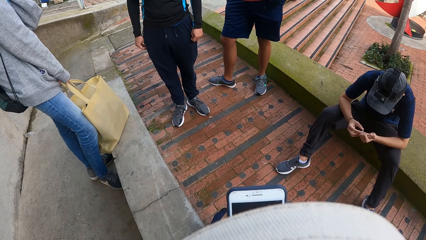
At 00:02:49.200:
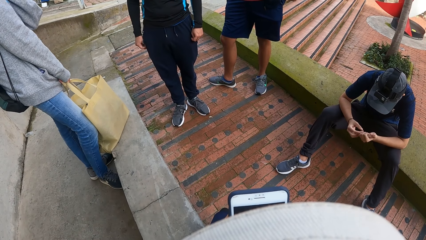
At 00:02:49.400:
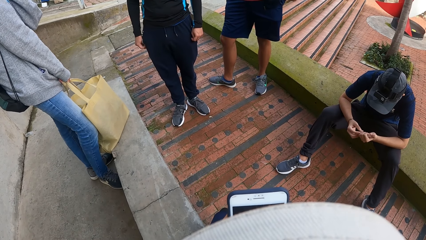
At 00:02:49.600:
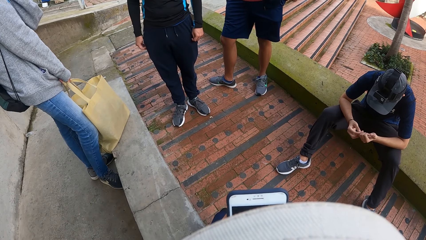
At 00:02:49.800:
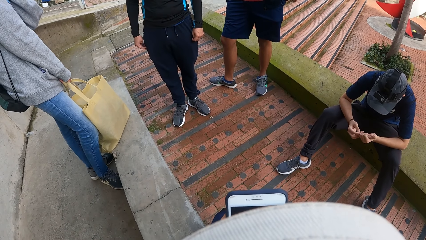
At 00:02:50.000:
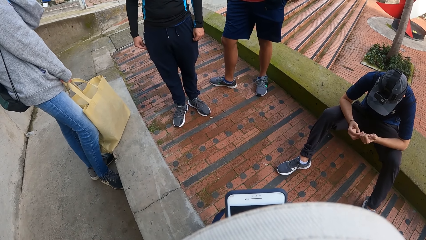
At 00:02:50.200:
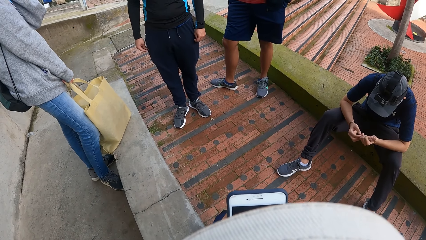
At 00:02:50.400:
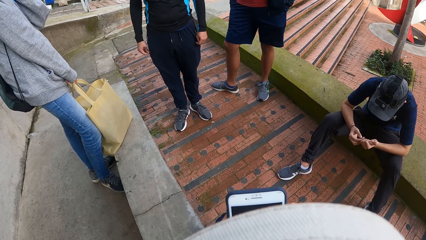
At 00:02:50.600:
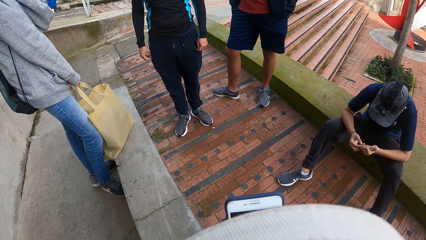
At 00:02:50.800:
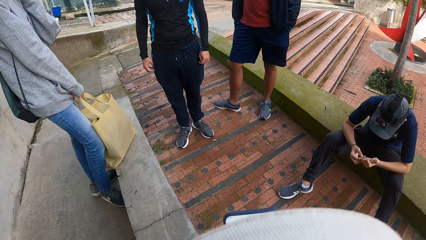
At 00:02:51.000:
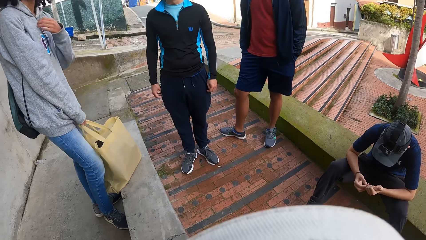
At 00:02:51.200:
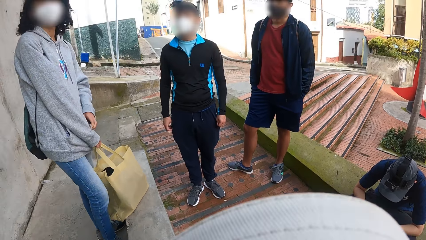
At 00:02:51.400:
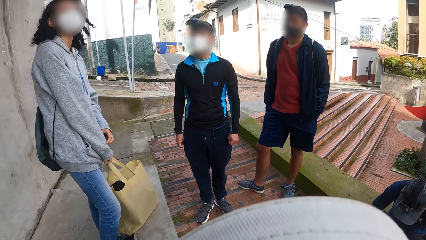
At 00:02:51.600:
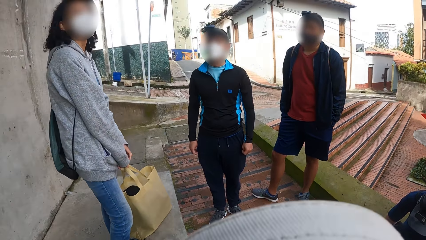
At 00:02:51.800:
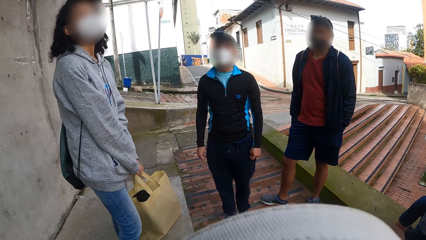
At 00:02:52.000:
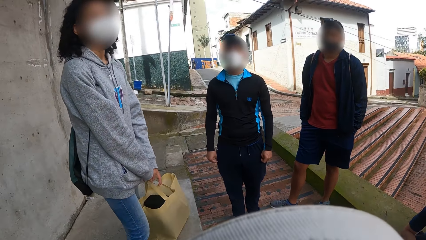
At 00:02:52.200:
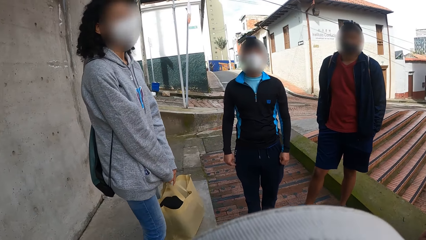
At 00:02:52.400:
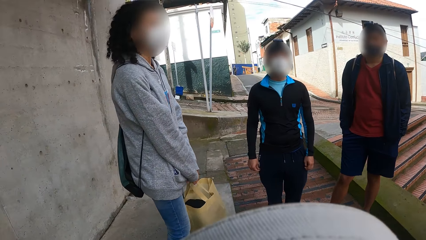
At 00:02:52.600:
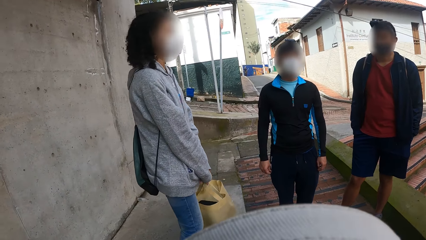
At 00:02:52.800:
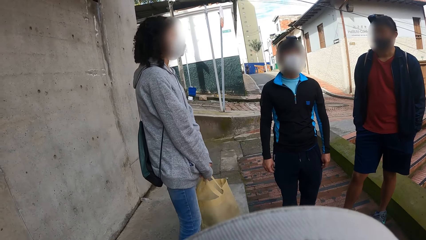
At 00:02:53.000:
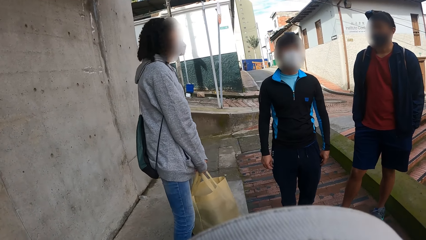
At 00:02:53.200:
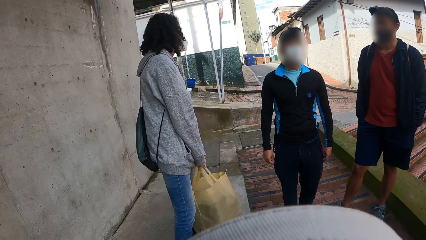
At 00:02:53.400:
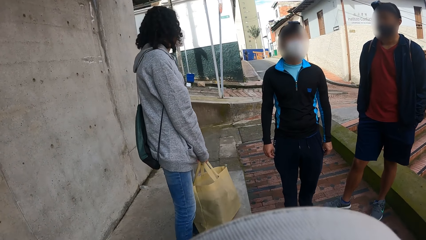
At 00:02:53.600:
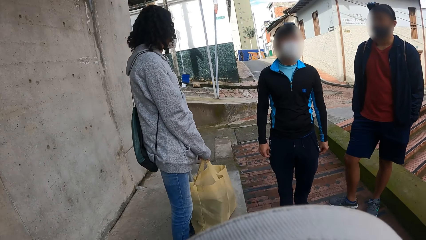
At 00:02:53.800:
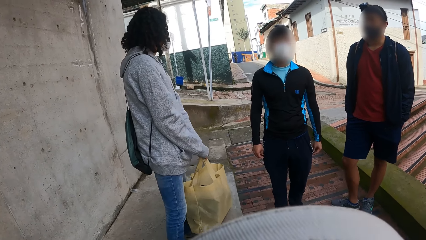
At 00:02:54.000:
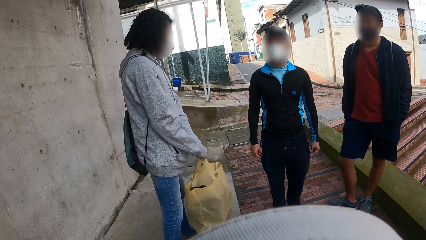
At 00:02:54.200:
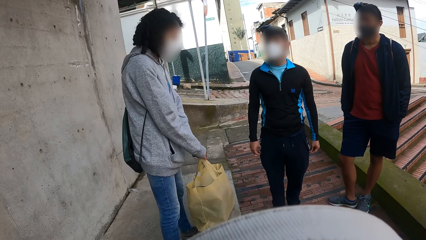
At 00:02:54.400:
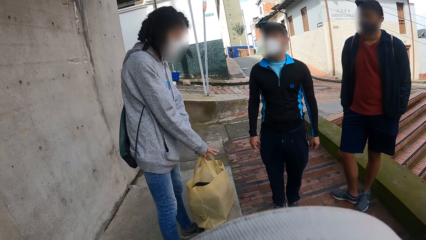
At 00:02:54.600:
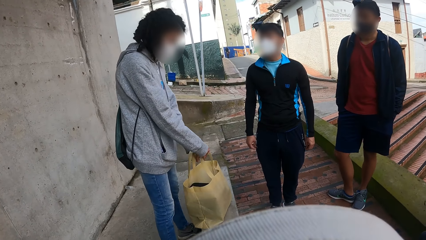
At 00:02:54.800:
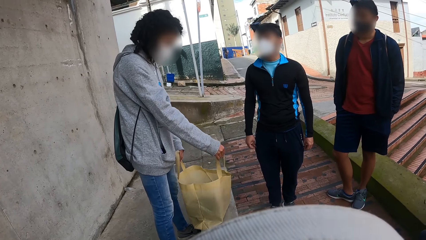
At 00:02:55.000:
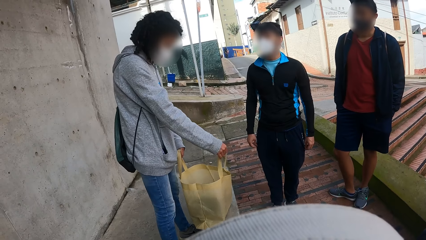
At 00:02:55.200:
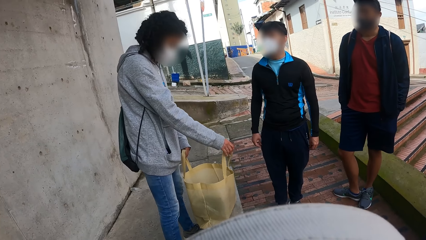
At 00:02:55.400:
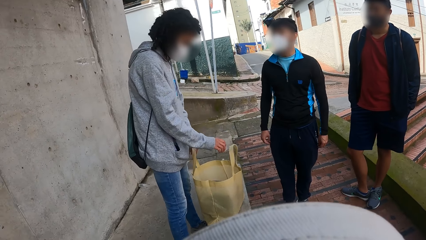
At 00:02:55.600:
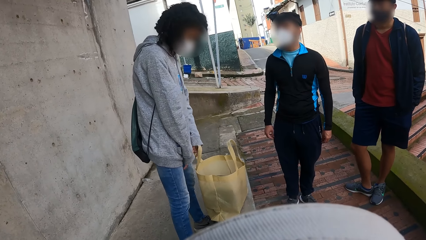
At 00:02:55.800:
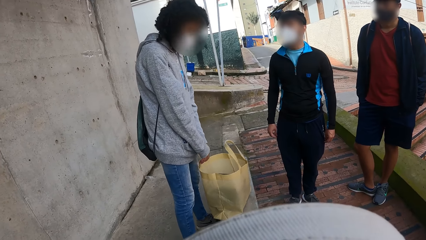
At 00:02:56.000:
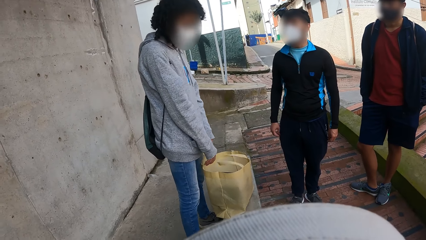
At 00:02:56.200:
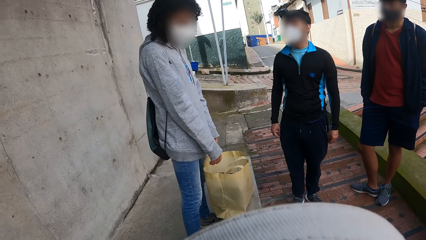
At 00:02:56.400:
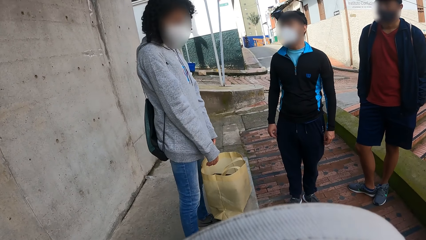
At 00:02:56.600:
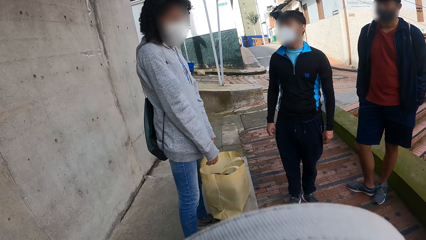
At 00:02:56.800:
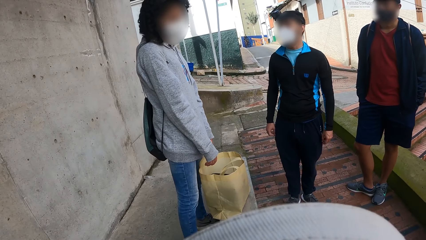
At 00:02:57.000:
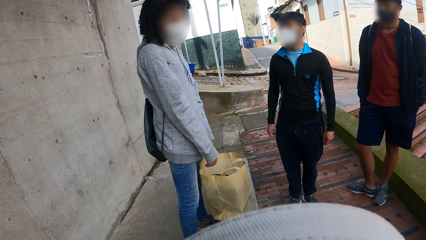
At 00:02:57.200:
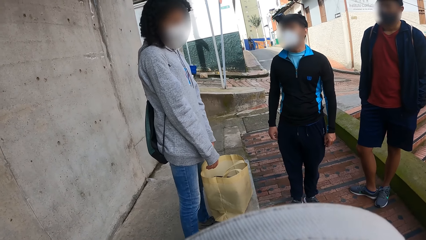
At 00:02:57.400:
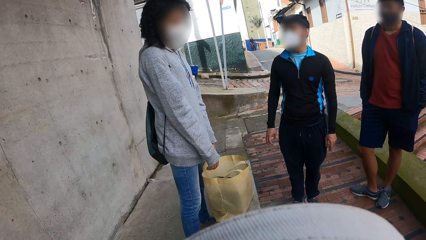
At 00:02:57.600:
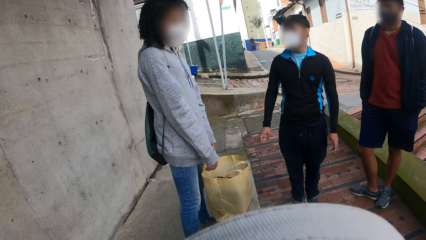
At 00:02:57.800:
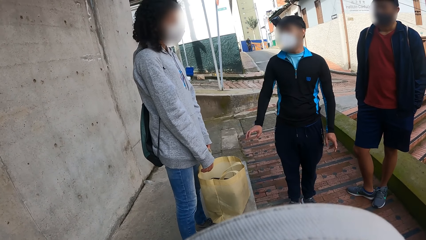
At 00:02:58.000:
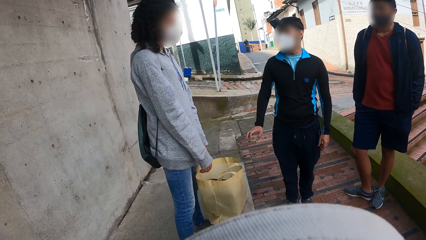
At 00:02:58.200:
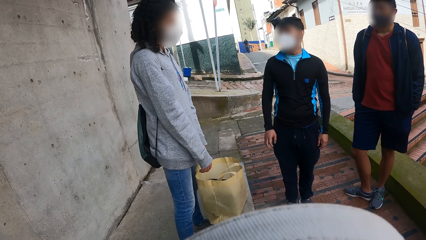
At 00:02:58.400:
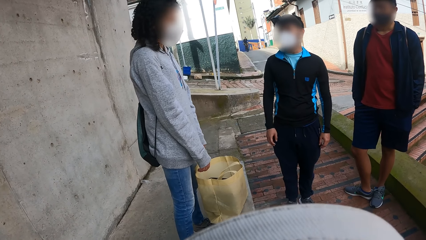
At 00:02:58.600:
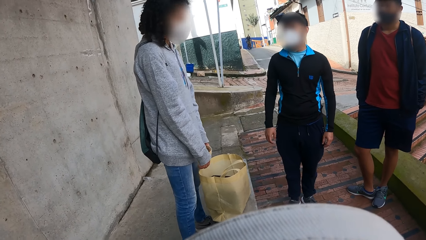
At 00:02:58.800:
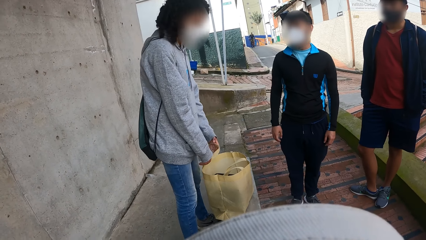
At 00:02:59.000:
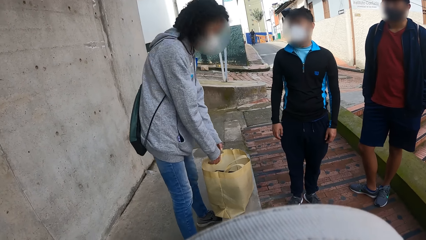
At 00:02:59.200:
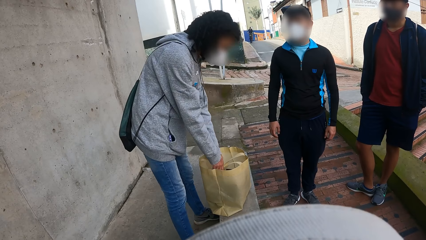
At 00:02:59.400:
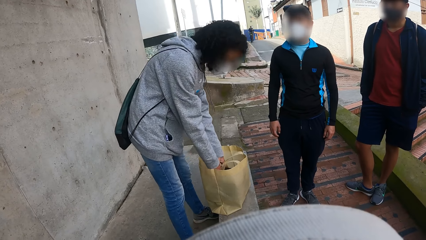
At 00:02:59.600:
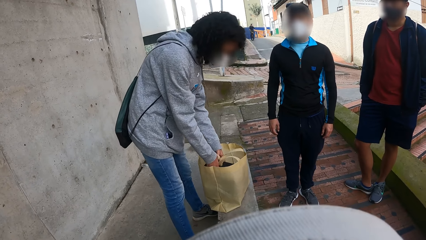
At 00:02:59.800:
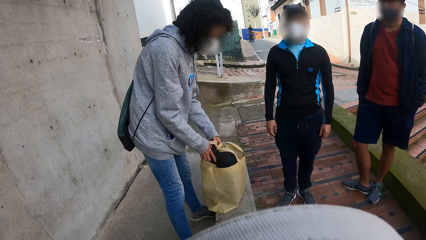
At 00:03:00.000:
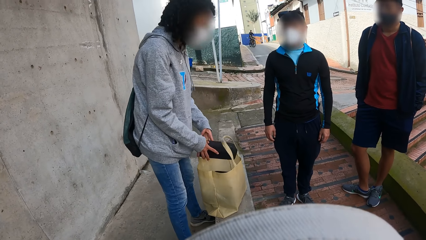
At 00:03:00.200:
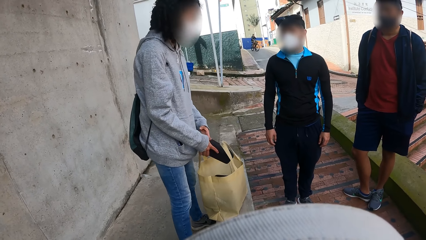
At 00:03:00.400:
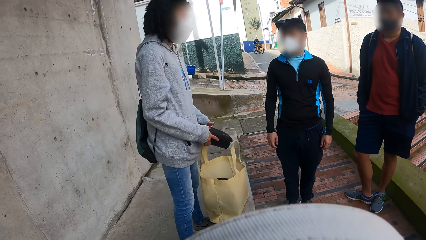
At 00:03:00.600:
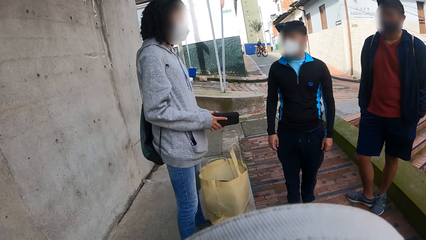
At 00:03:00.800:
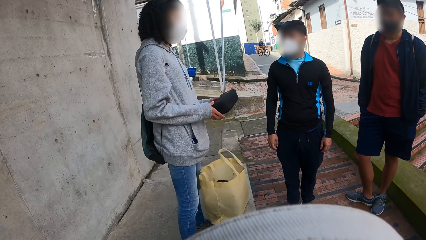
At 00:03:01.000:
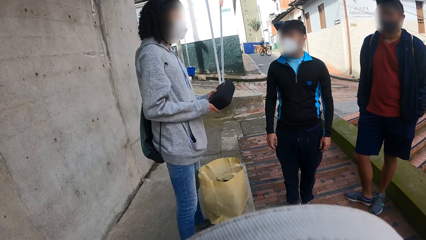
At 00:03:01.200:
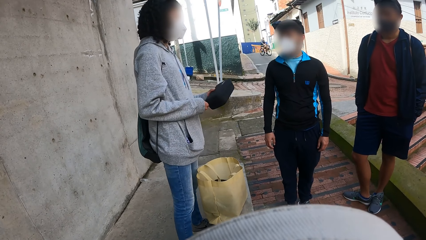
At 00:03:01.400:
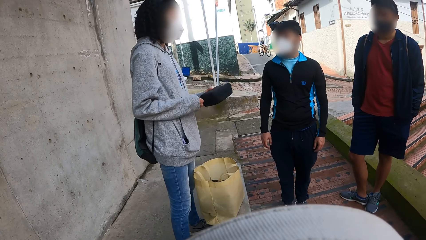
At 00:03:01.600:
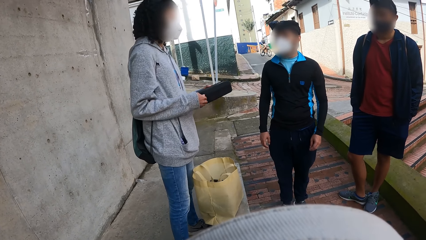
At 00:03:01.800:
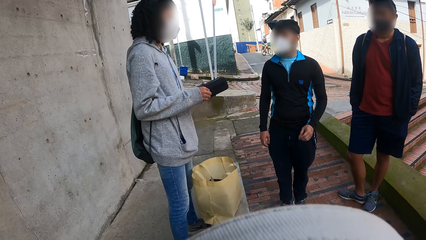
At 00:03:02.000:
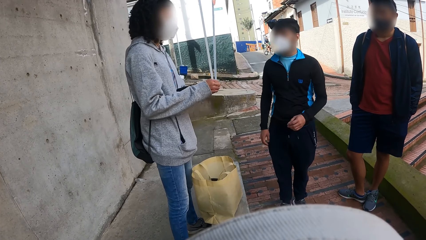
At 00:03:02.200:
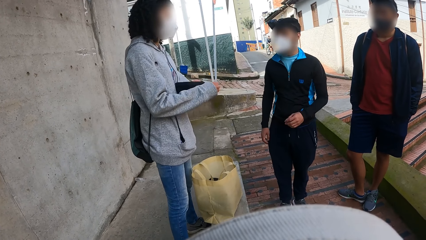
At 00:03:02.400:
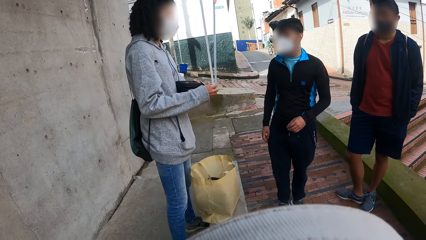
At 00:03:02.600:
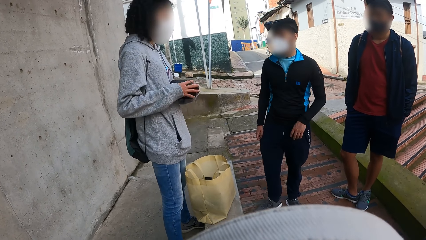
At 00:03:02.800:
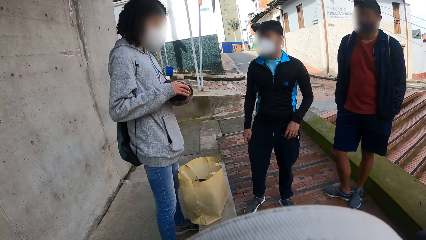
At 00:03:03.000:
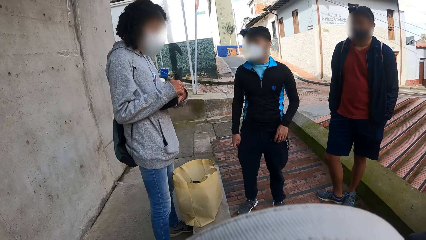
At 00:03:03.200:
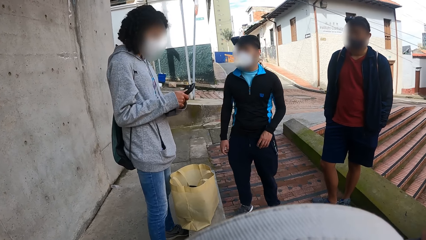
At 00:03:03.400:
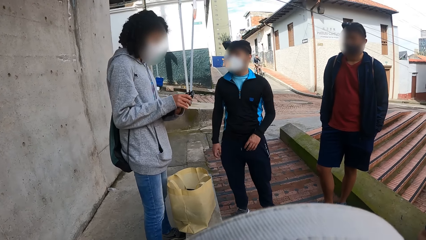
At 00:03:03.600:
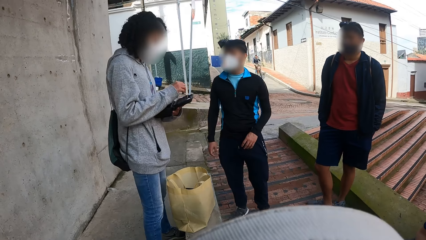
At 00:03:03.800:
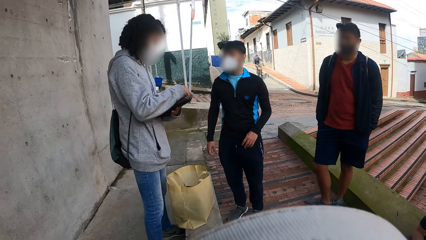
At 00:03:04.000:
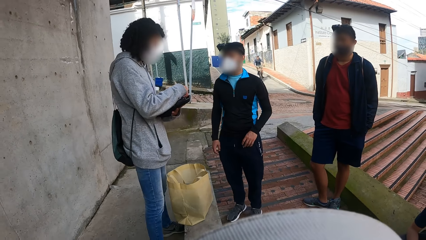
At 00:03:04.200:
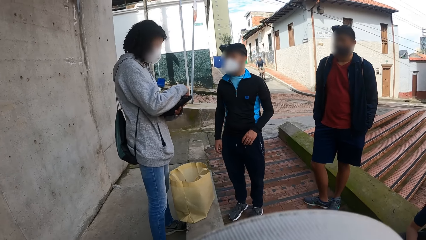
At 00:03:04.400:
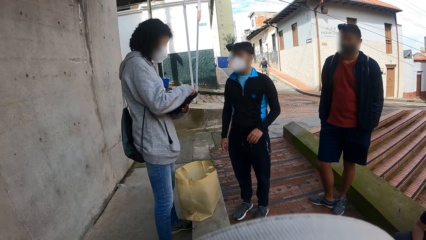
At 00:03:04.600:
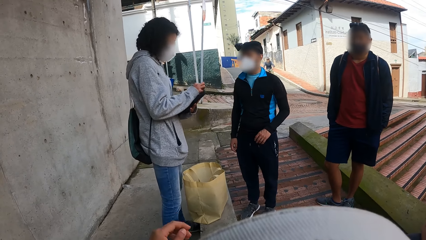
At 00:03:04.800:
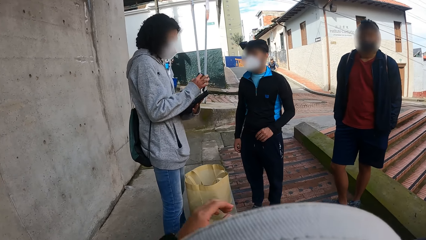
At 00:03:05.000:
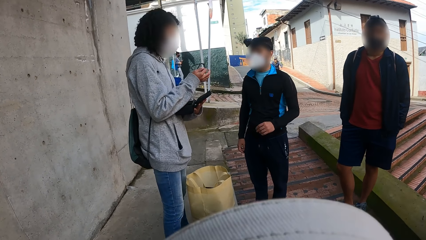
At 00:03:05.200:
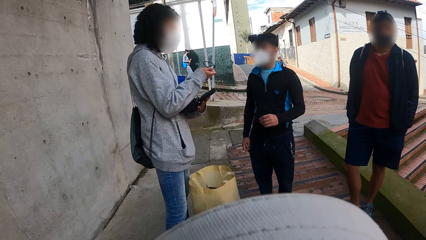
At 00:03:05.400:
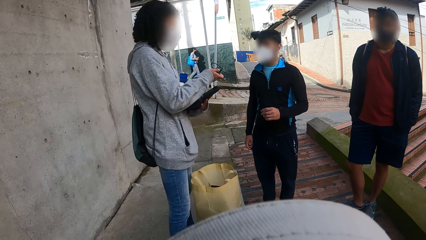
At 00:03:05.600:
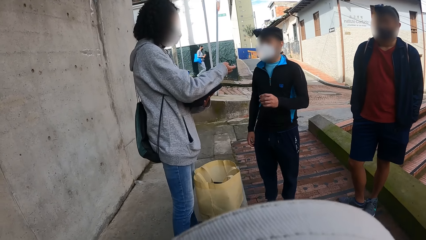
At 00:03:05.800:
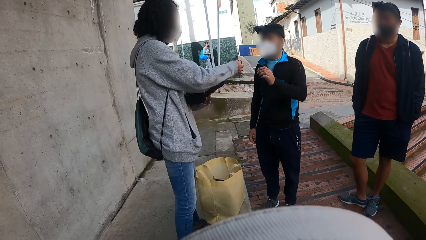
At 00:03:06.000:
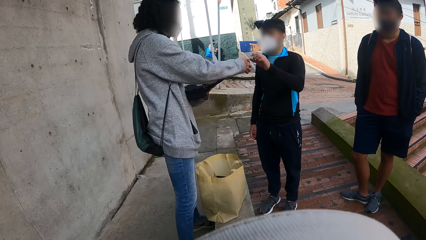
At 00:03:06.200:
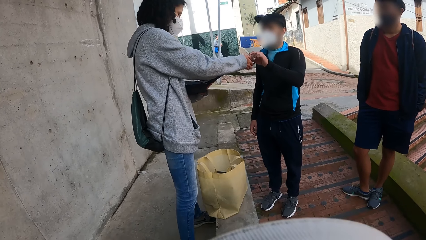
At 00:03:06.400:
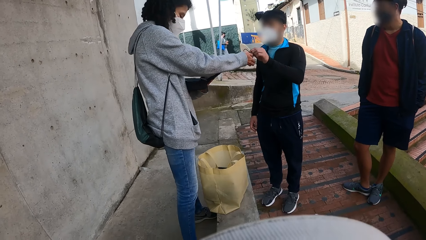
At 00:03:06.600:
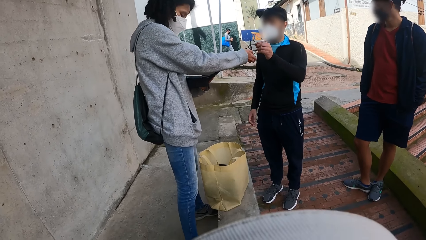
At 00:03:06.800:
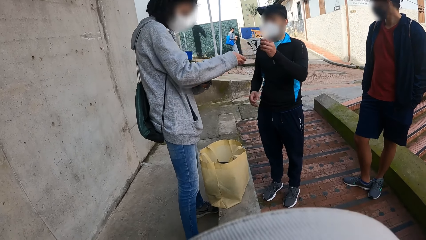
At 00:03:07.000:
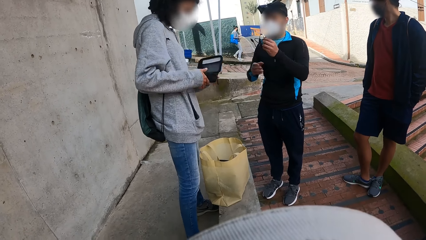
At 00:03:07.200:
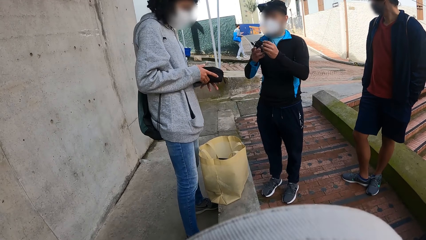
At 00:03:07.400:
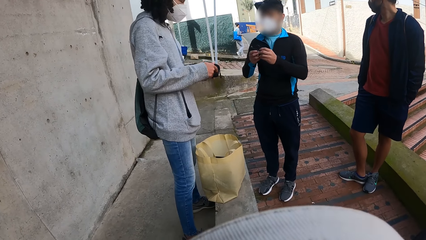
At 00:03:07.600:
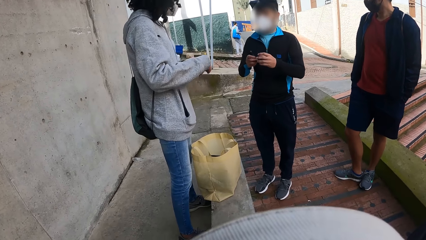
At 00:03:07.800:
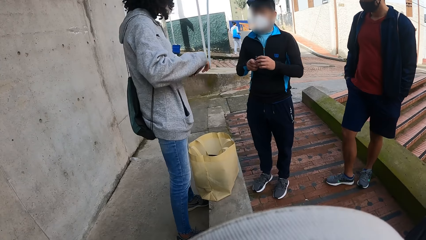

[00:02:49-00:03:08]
The camera wearer looks at a woman. The woman picks up a black bag from the container bag with both hands. The woman opens the black bag with her right hand. The woman picks up a cord from the black bag with her right hand. The woman passes the cord in her right hand to a man.
